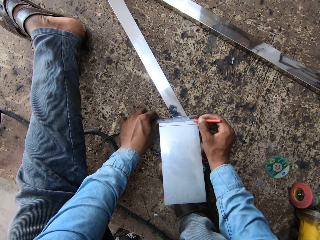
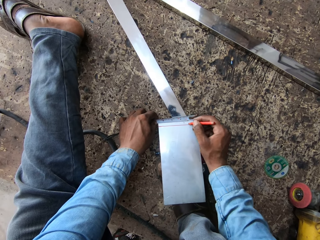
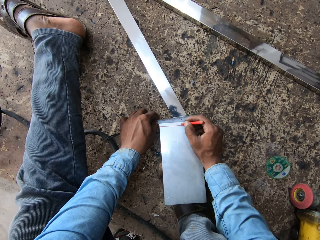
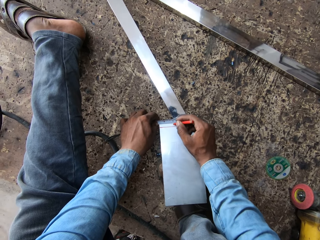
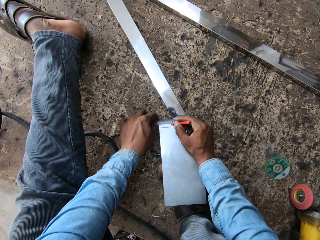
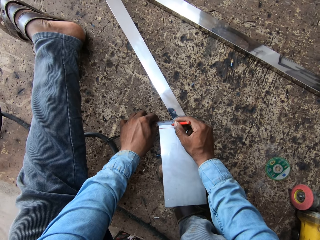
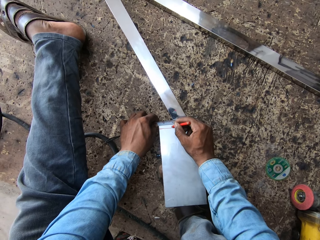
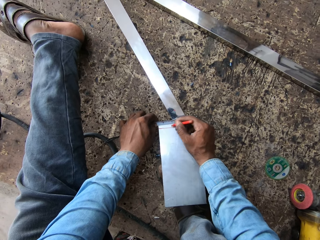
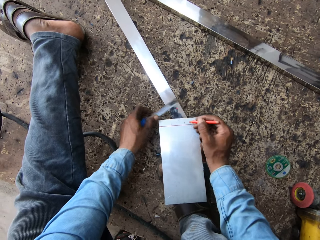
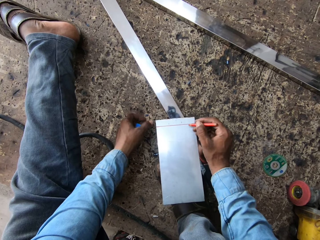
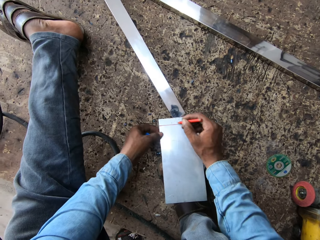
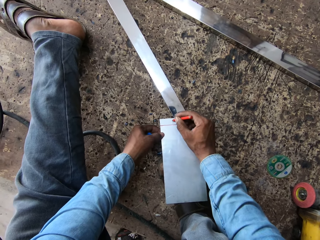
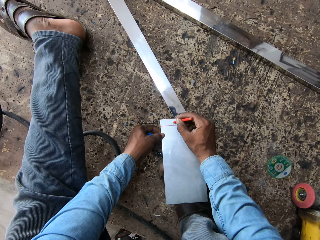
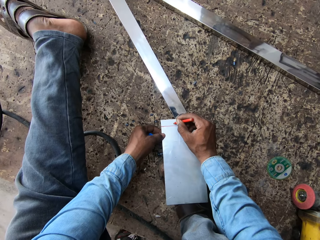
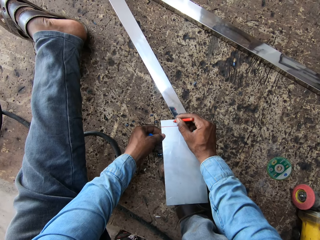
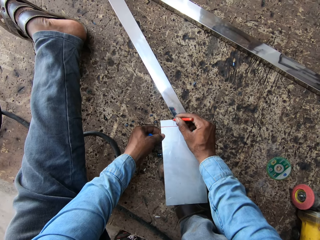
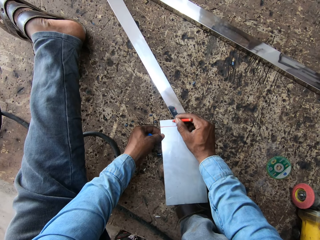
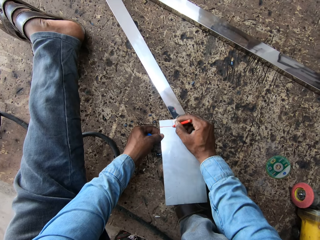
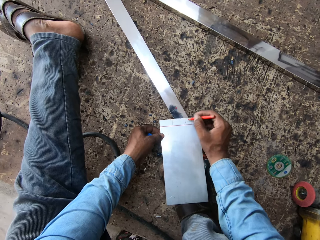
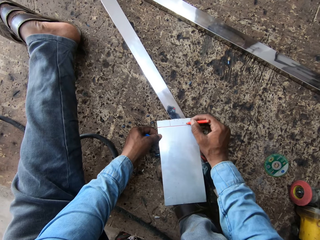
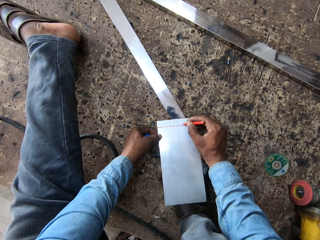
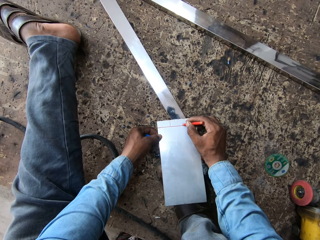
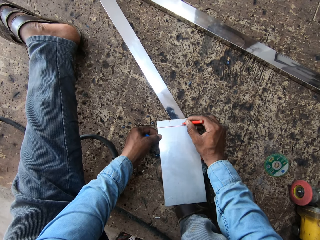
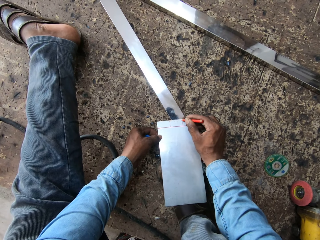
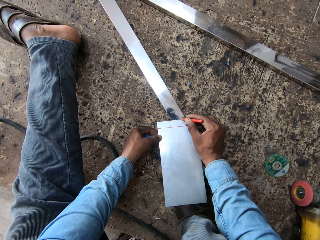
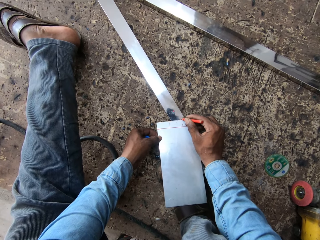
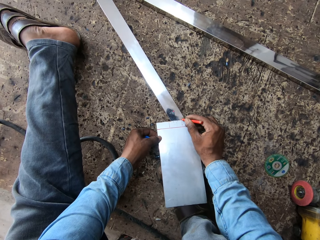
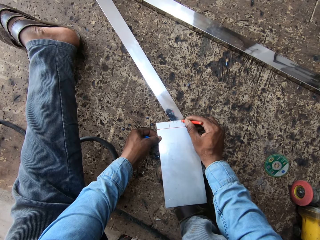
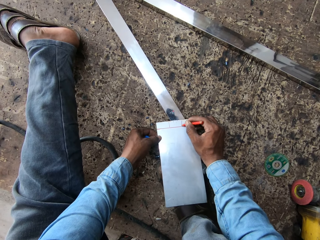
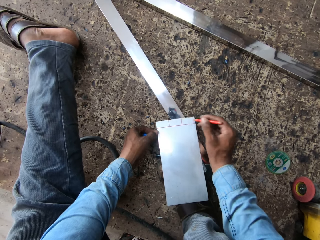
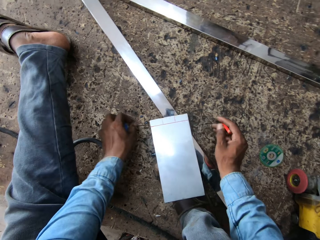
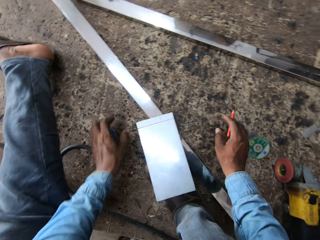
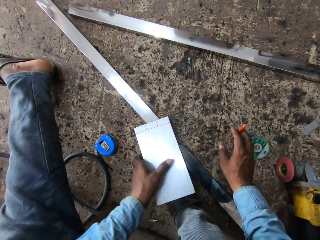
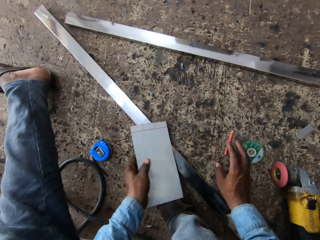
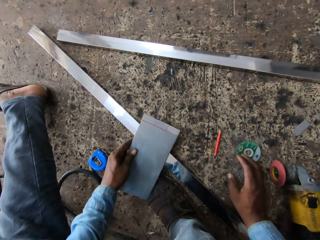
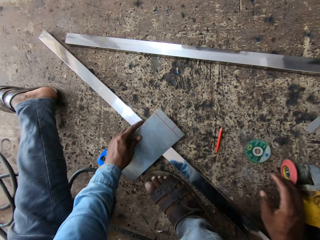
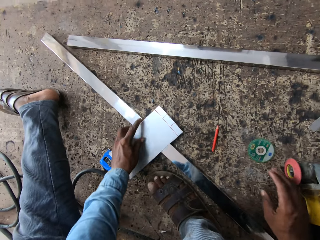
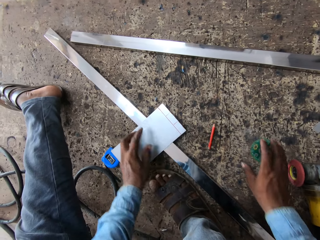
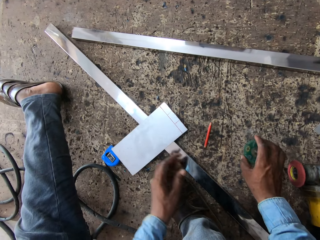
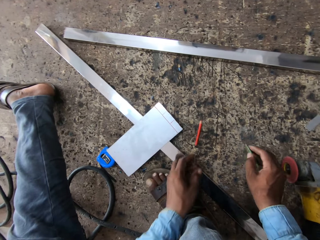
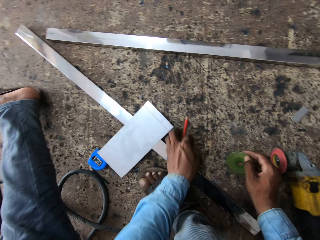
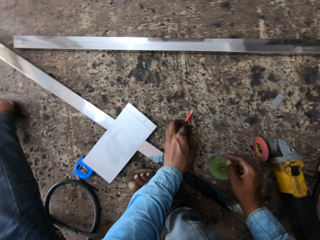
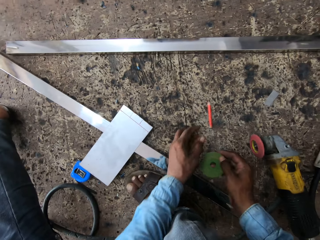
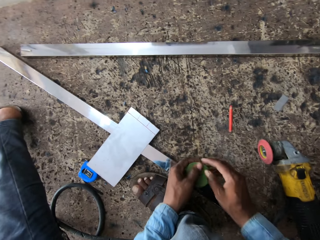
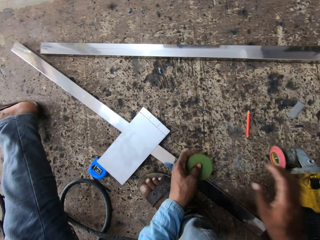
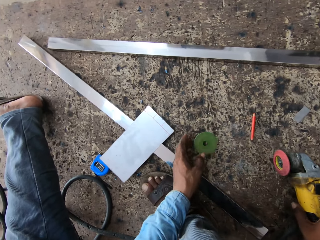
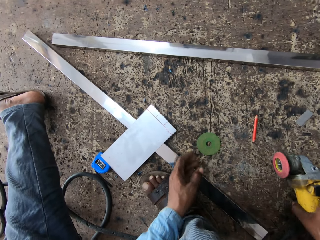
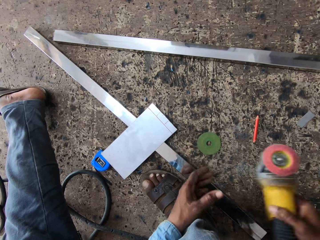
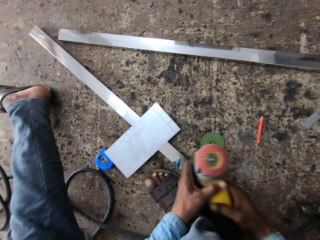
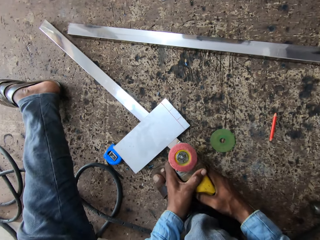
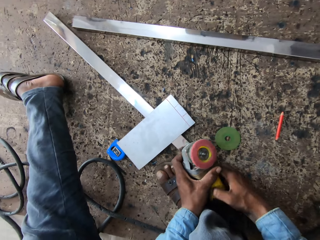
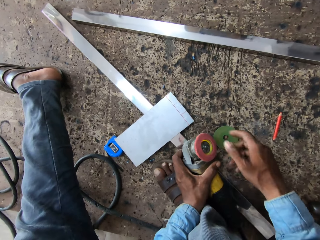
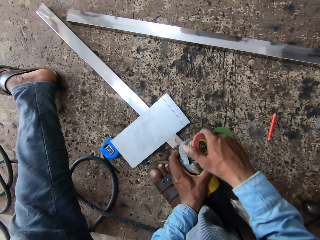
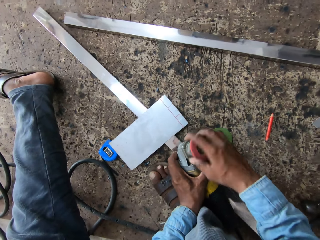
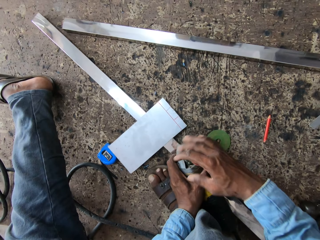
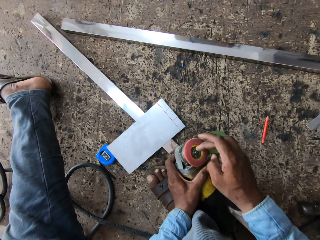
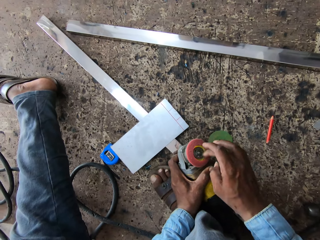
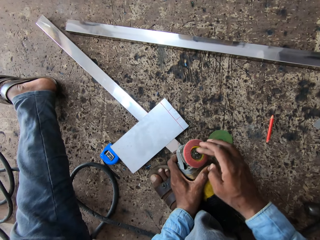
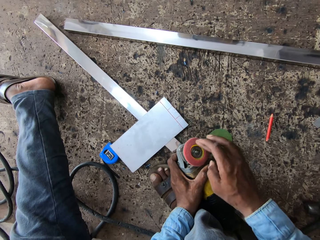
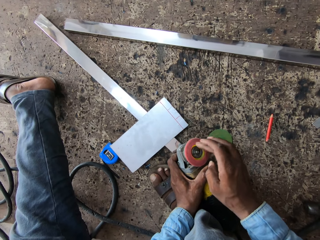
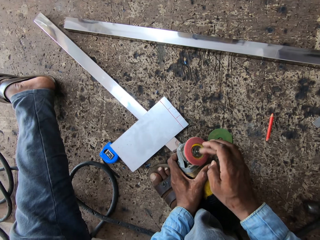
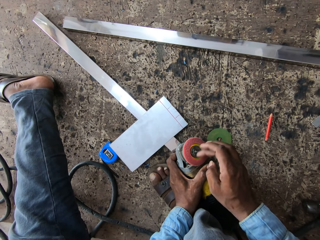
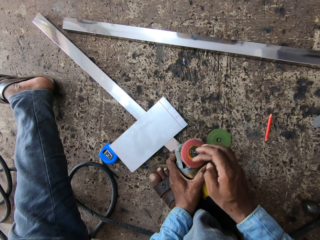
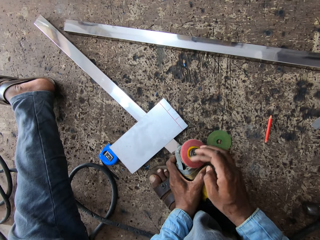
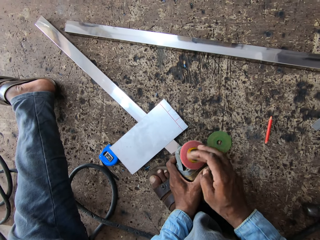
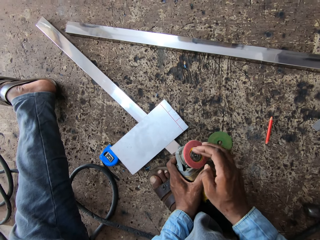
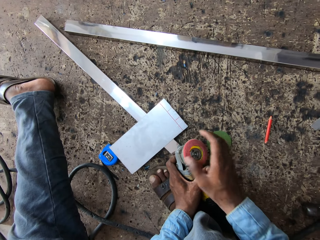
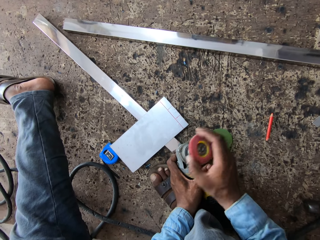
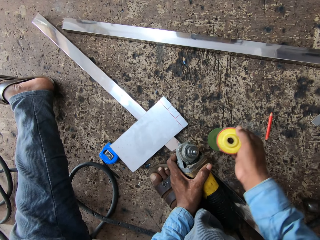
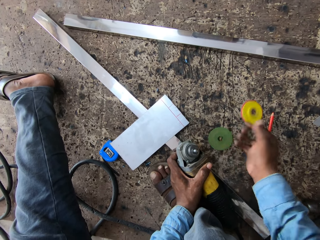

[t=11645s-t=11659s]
The camera wearer marks on the metal bar. They put the tape measure on the floor, put the pen on the floor, and put the metal bar on the floor. They hold the grinding disk, hold the pen, hold the grinding disk with both hands, and drop the grinding disk on the floor. They hold the grinder with both hands. They take the small grinder. They hold the grinder with the left hand, hold the grinding disk, and hold the locking nut.

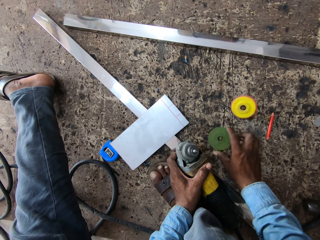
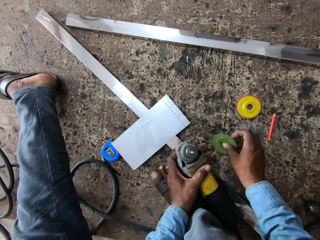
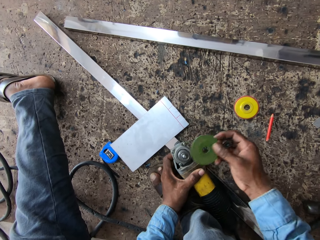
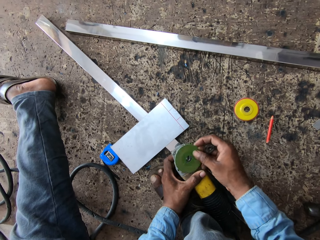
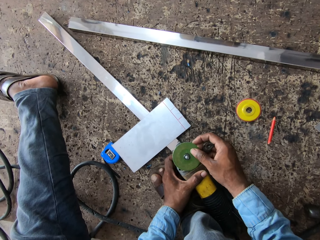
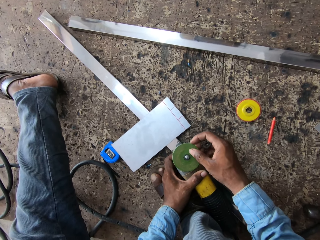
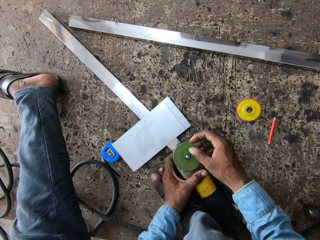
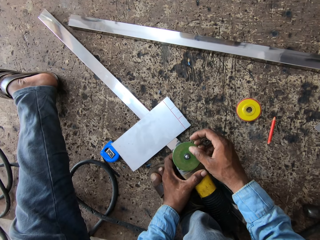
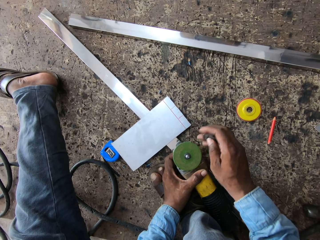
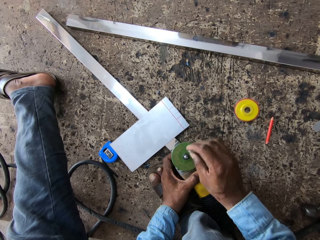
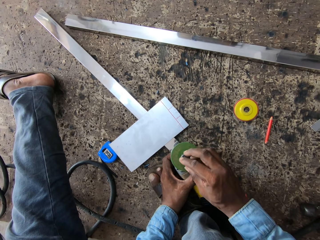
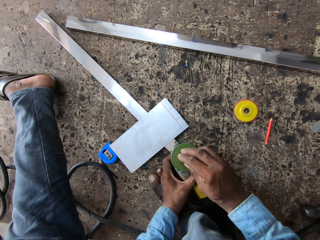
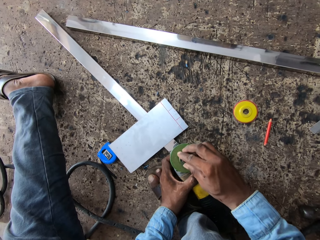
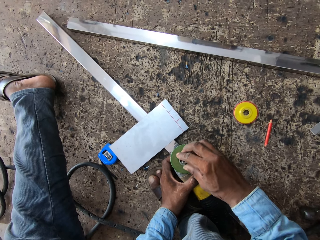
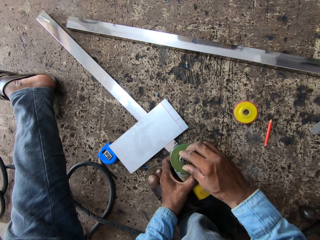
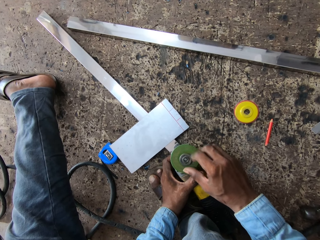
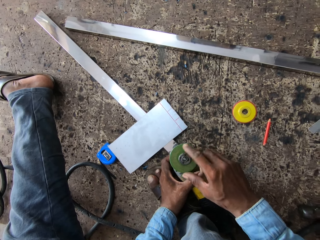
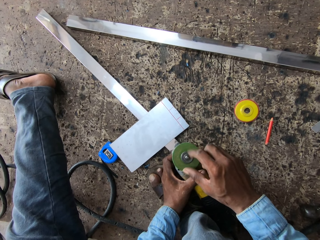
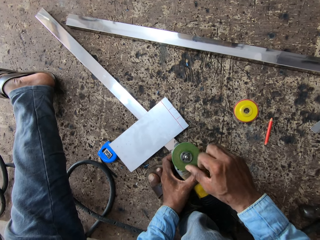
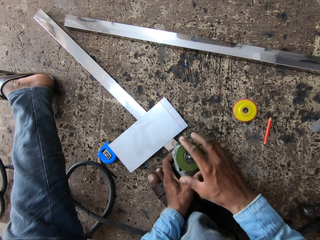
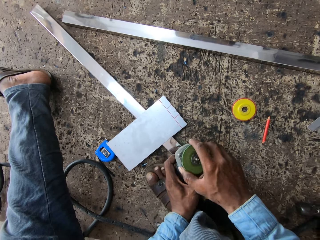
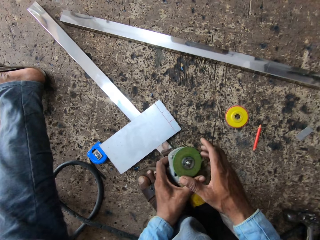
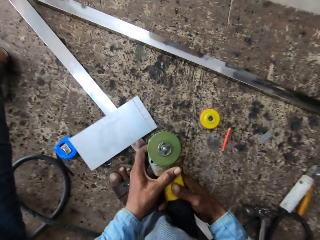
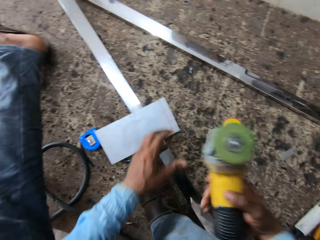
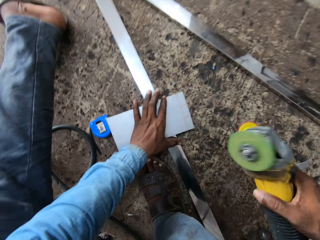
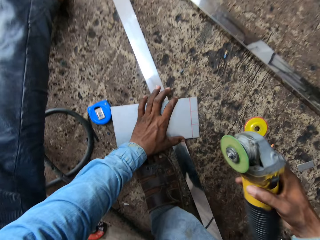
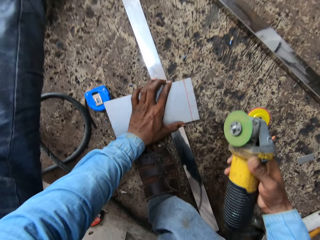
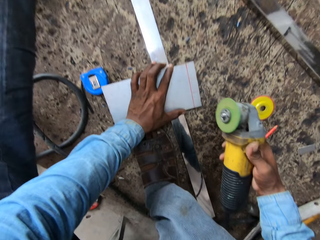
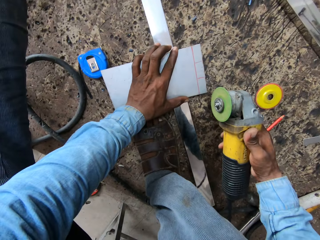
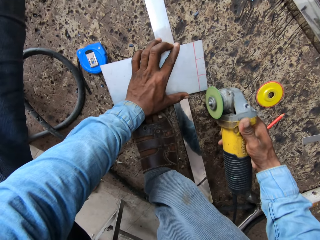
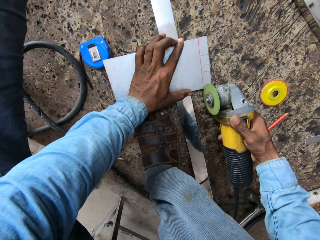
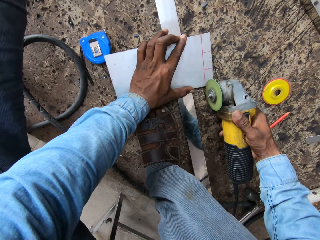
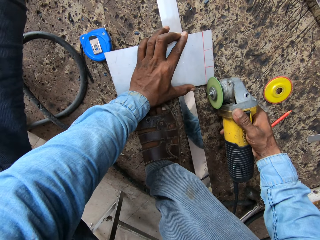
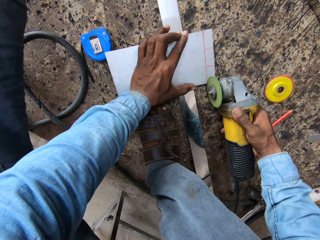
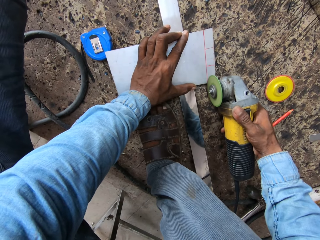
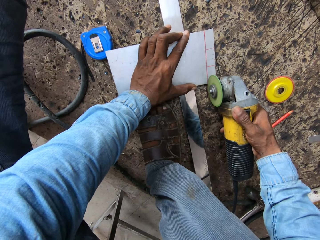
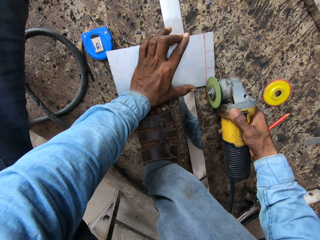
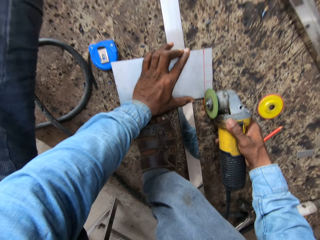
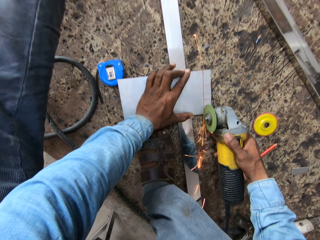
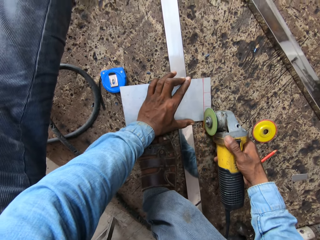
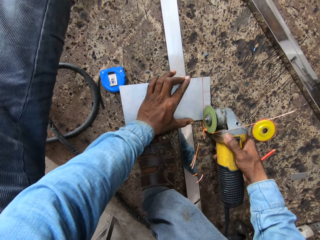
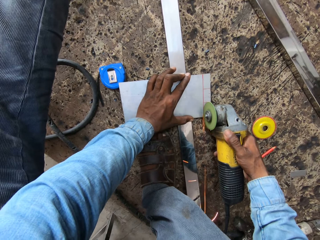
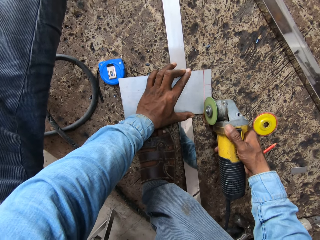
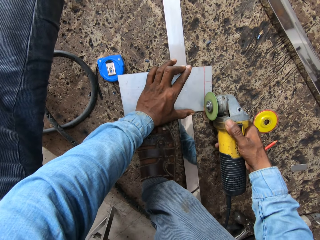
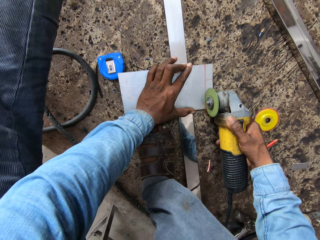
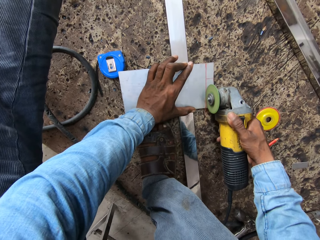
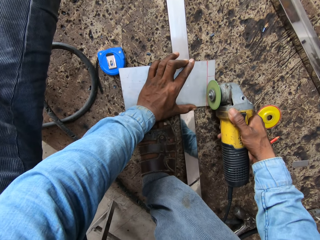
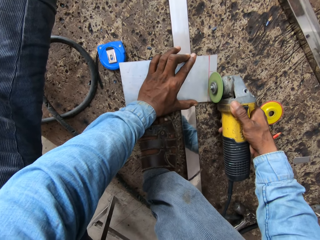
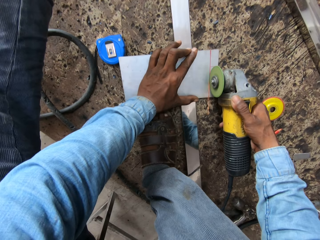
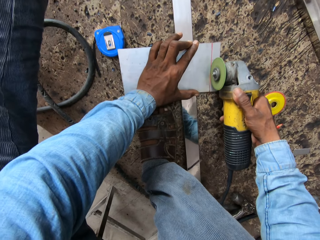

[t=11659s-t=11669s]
The camera wearer drops the grinding disk on the floor. They hold the grinding disk, fix the grinding disk on the grinder, and hold the locking nut. They hold the grinder with both hands, hold the grinder with the right hand, and hold the metal bar. They cut the metal bar with the grinder.
